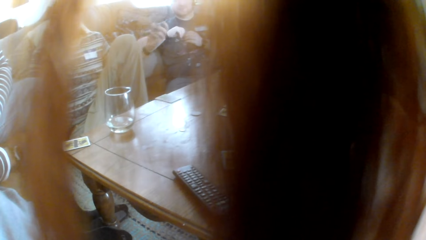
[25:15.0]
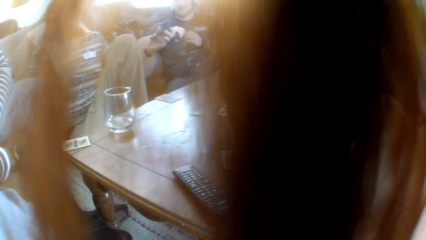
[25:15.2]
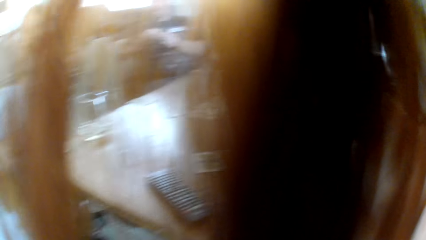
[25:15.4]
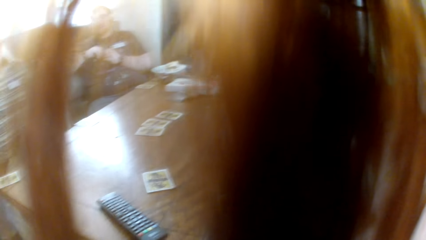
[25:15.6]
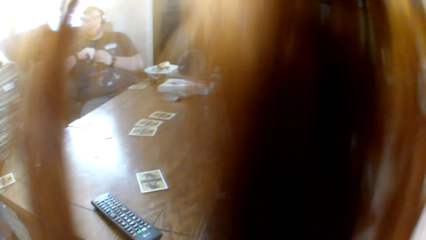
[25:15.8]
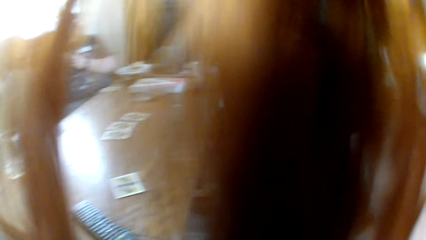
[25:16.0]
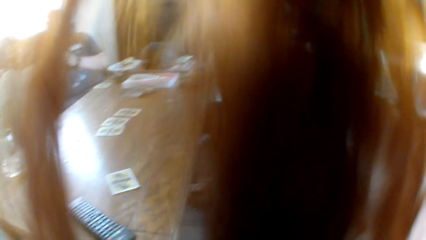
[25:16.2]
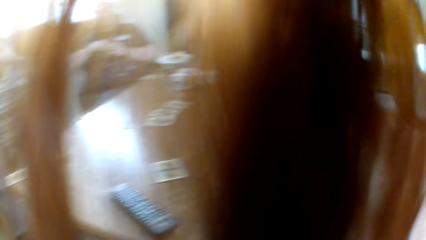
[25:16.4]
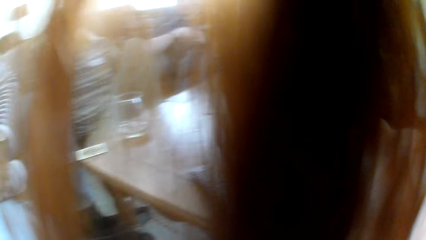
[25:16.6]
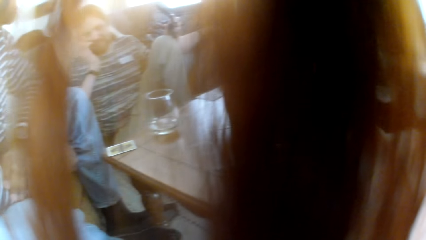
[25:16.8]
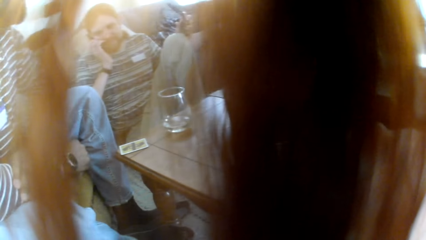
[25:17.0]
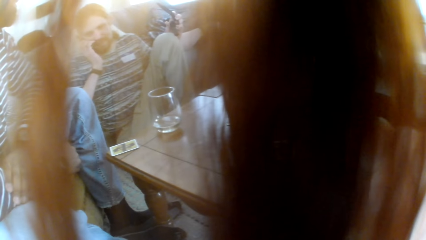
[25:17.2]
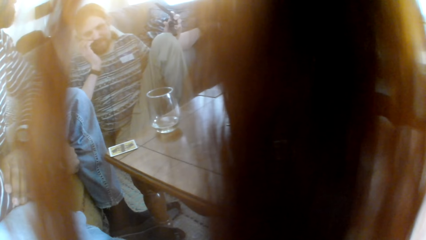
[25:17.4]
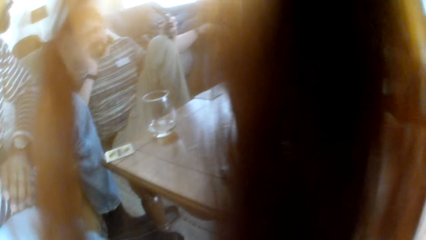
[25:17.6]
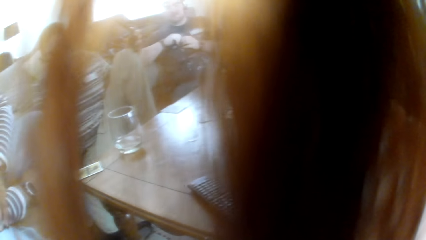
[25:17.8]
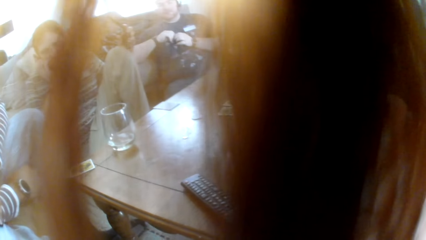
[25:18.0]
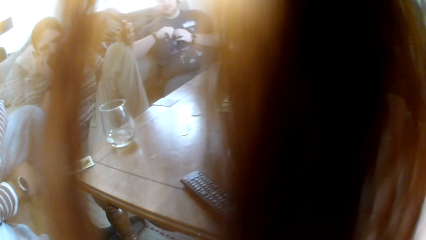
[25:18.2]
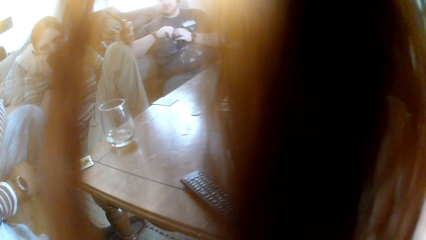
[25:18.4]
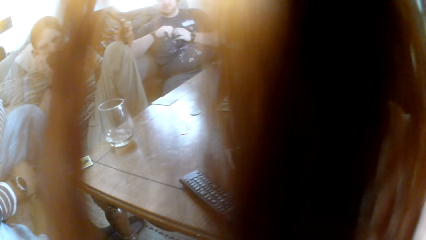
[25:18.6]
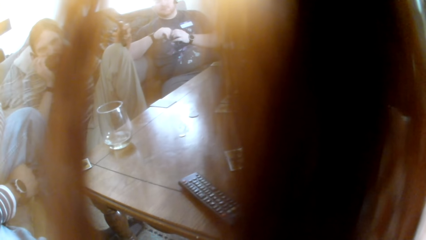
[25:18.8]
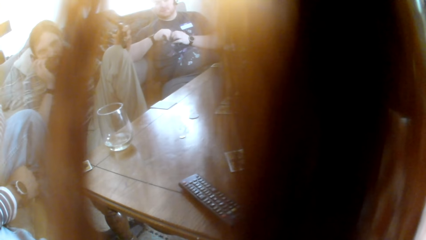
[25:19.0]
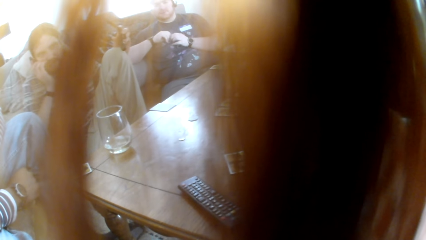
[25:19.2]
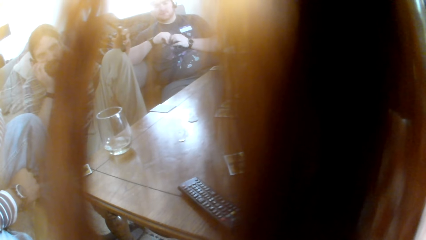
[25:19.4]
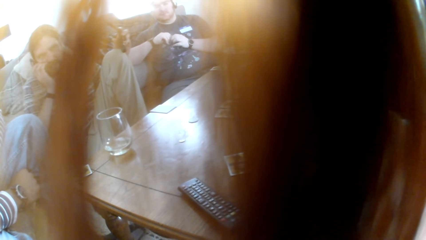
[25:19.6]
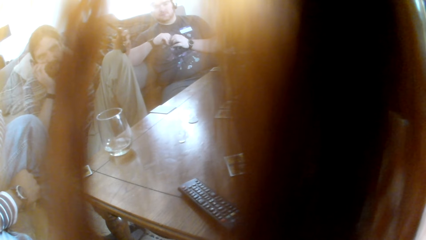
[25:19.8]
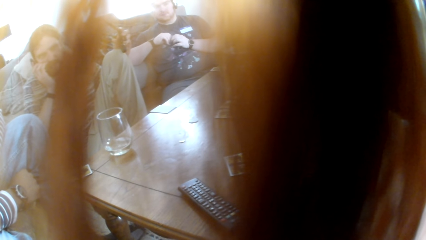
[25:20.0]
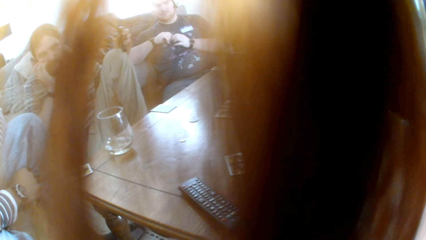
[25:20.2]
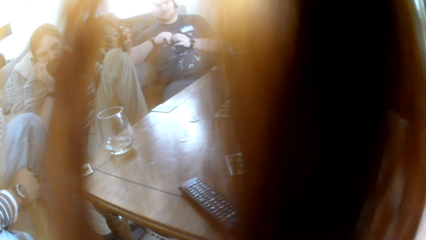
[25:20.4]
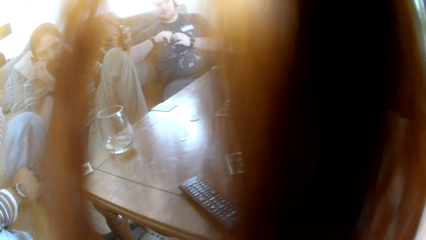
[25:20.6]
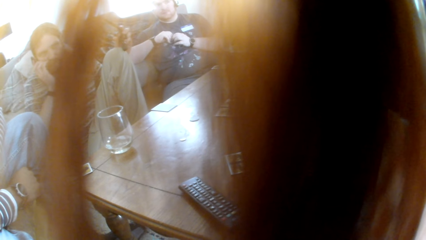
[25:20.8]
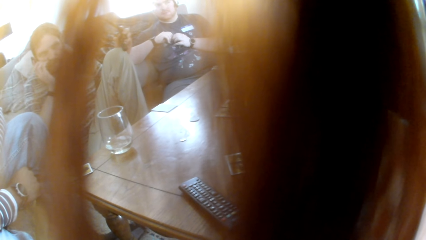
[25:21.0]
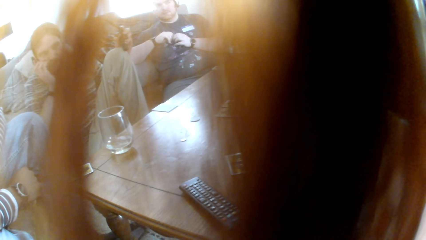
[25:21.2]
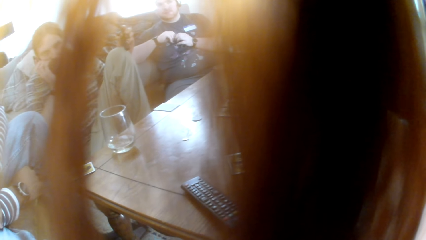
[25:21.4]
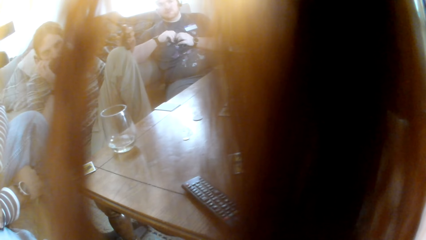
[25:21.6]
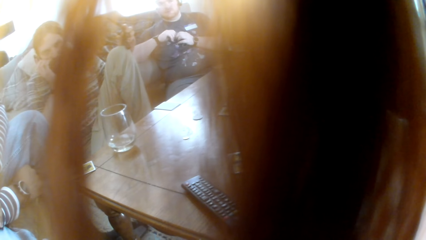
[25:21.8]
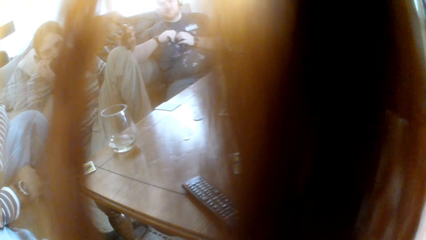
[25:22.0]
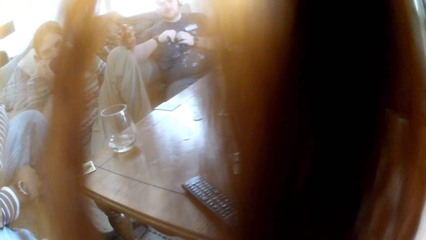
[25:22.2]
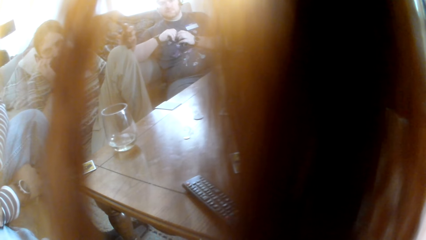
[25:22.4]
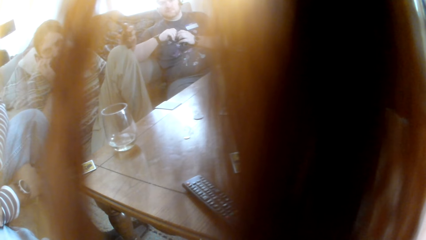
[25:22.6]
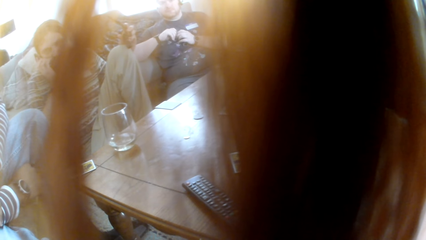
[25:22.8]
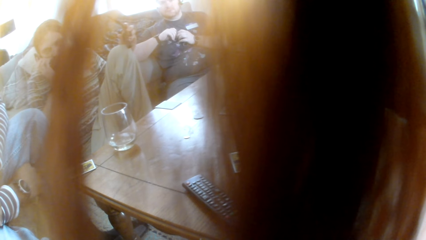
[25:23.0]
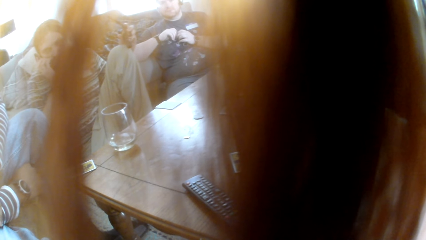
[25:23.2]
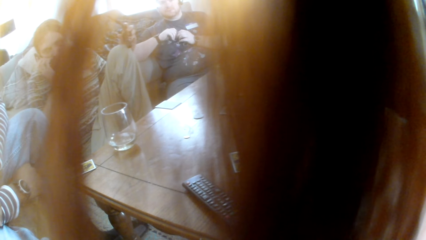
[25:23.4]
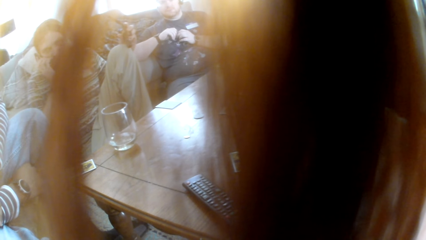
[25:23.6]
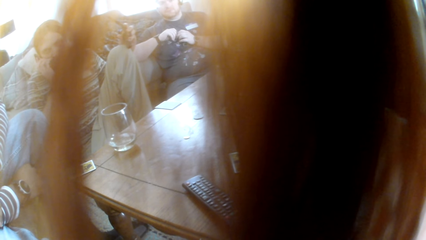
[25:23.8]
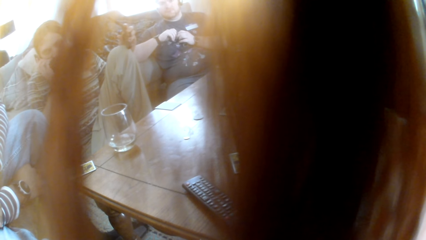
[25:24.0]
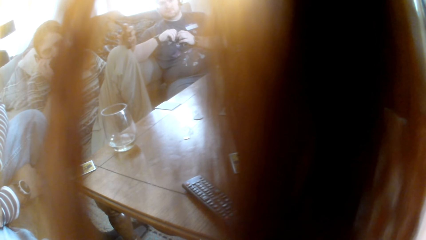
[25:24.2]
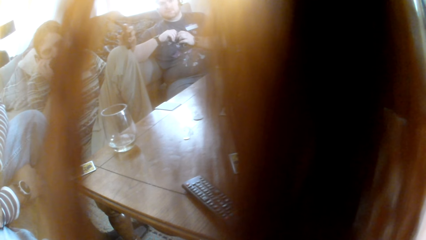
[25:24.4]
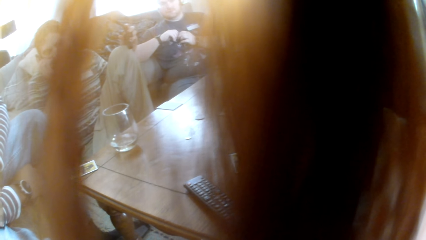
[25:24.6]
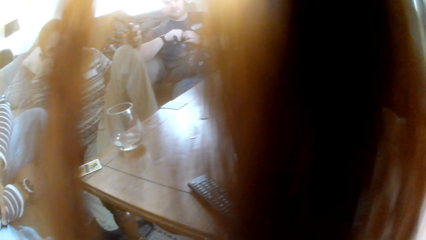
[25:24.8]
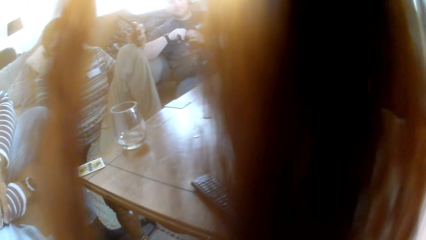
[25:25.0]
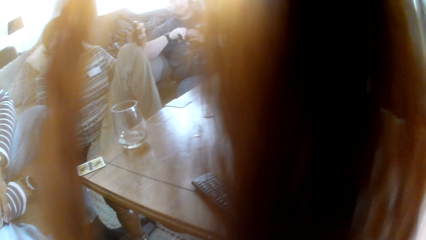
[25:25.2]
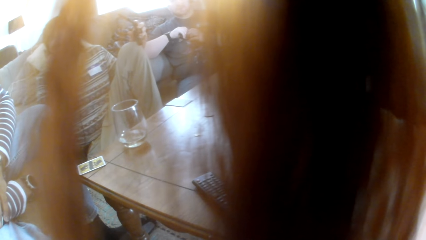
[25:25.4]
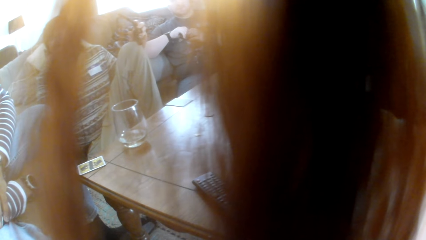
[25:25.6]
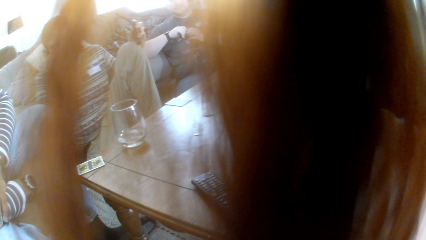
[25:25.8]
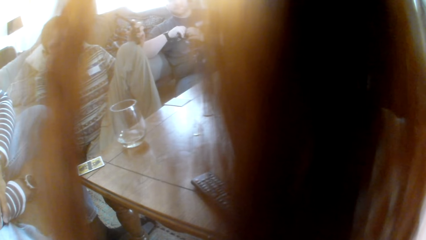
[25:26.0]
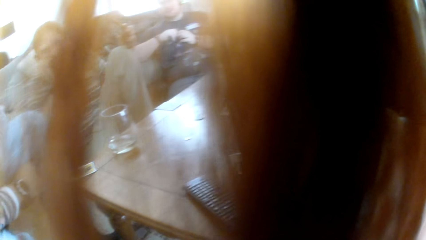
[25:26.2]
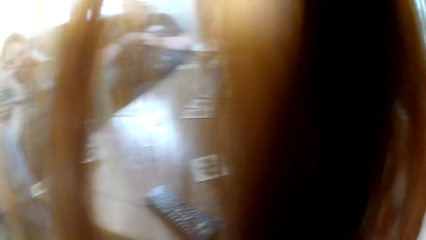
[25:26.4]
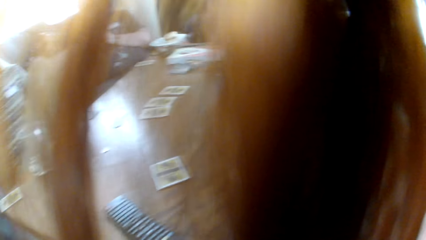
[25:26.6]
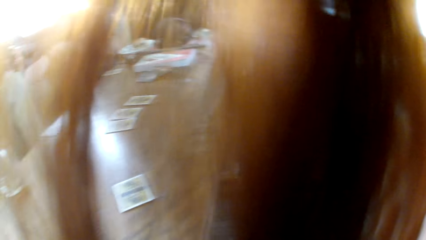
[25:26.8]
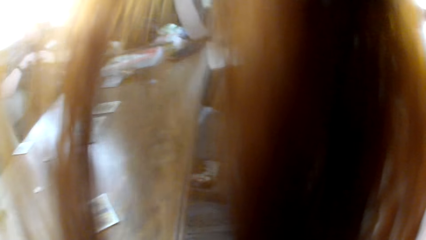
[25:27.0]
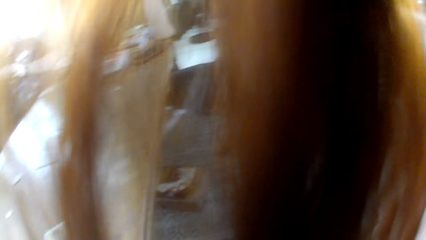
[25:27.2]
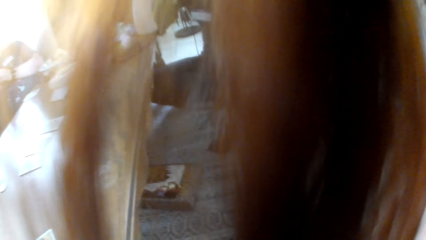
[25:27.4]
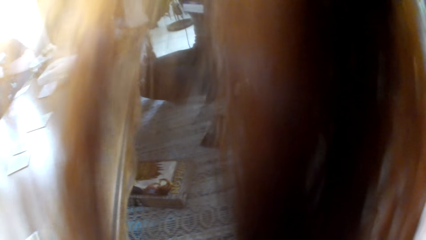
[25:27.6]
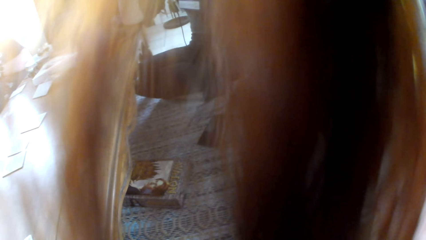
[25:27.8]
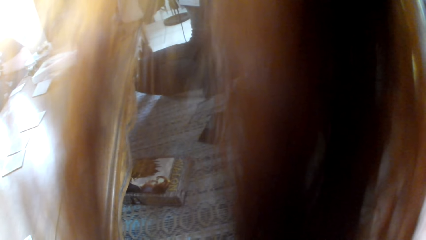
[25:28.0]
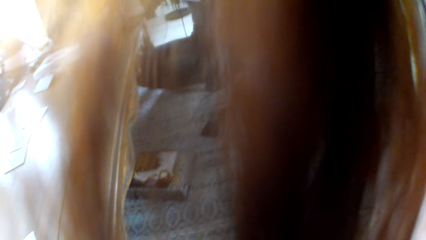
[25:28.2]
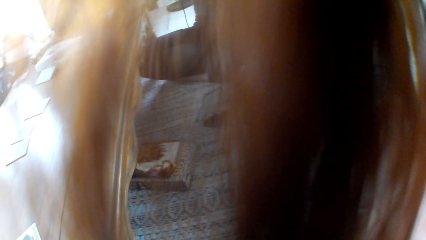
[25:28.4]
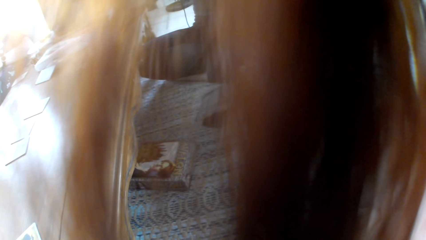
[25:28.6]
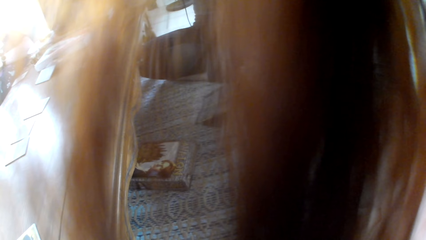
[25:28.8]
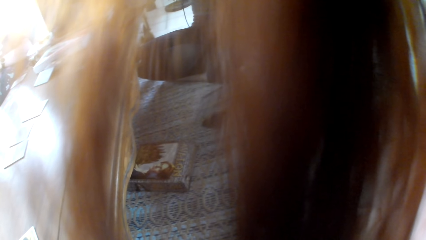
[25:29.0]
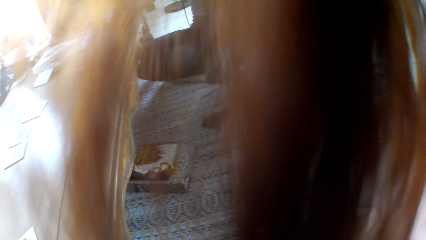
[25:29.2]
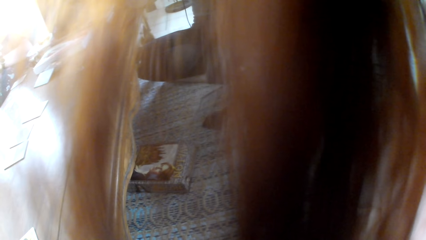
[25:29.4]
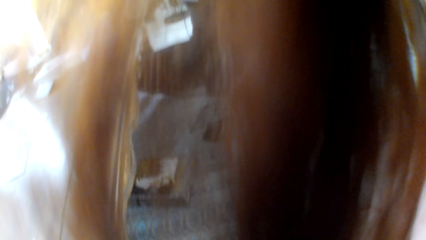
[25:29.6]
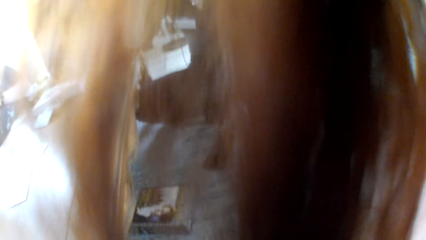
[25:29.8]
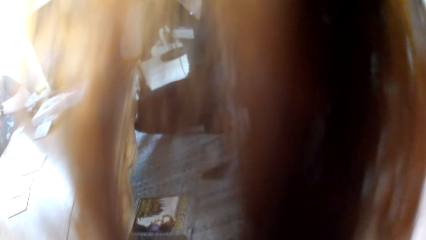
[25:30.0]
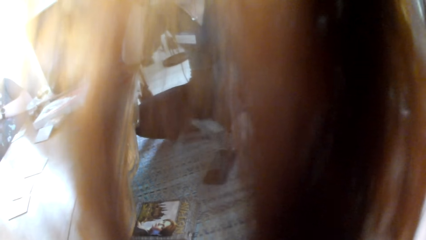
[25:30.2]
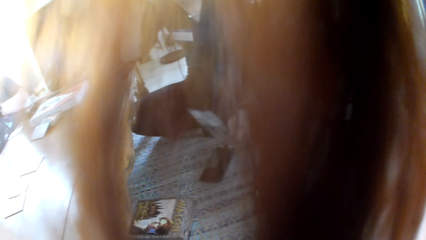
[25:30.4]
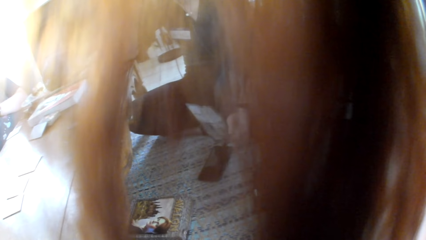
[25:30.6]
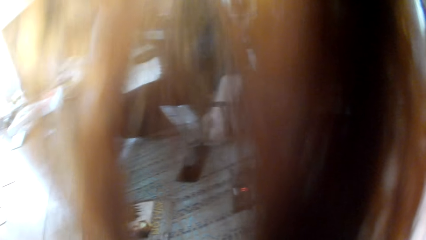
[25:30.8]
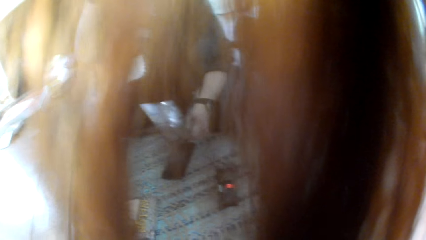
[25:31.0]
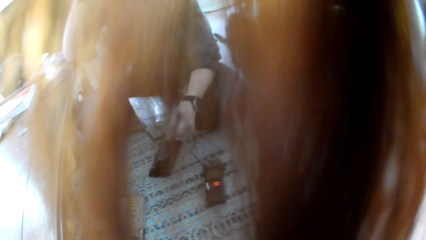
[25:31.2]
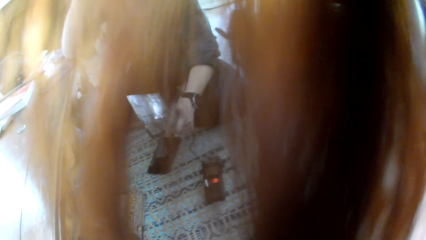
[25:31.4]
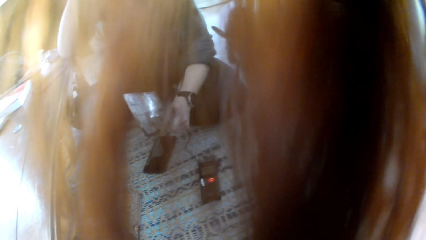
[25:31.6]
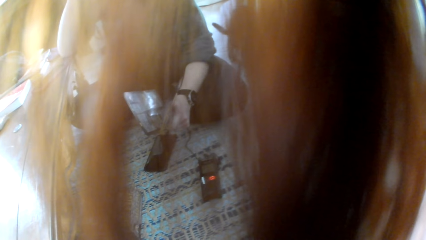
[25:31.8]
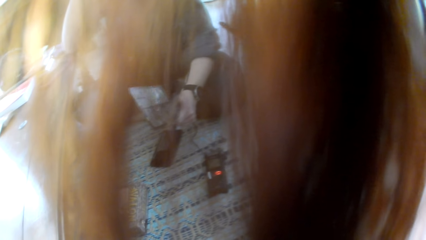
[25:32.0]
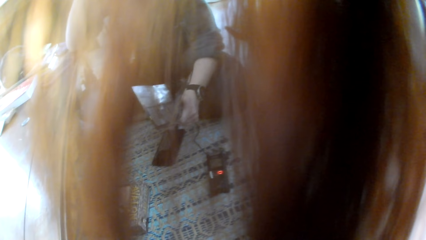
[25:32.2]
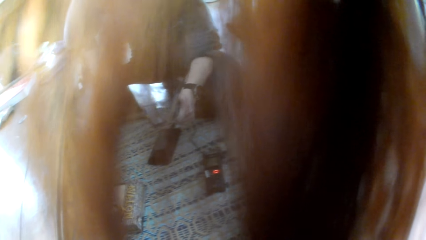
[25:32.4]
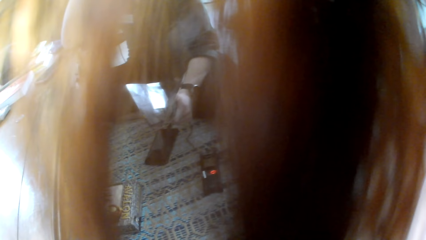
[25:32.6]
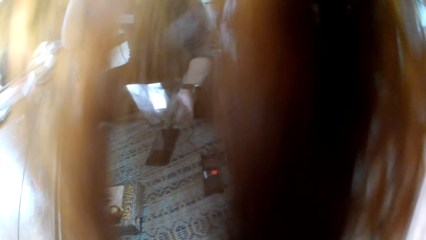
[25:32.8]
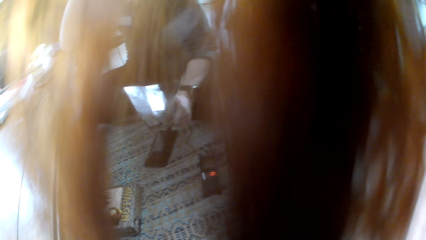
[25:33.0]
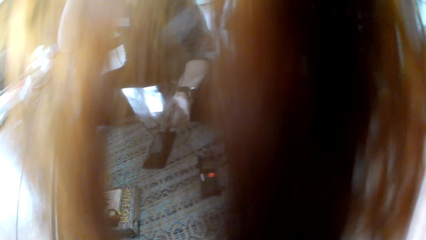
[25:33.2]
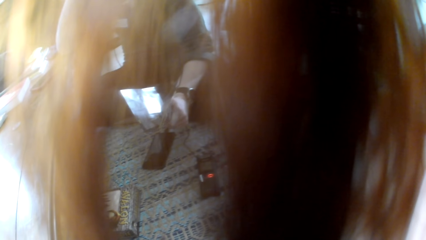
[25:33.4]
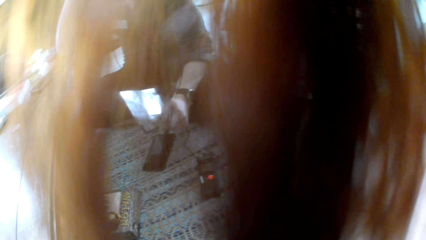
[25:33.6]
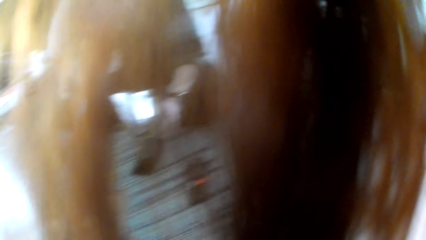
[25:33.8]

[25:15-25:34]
The camera wearer looks at the table. They look at a man. They look at a woman. They stare at a lady.
